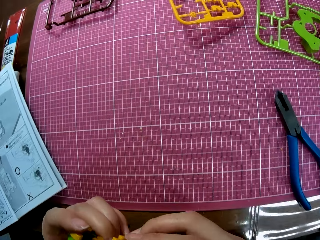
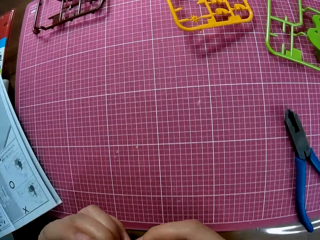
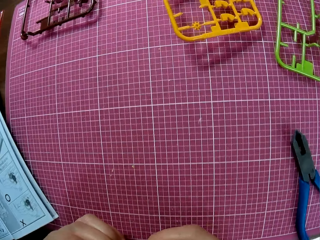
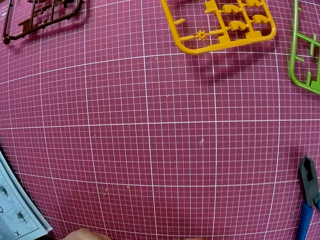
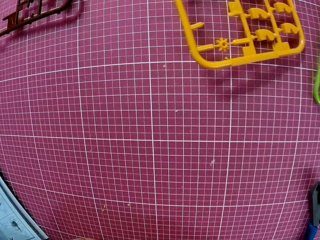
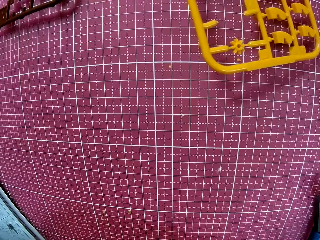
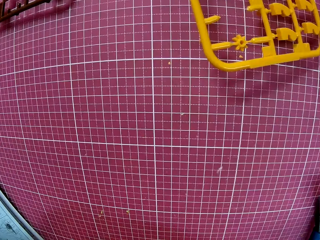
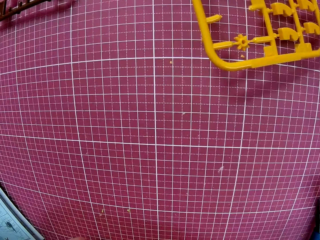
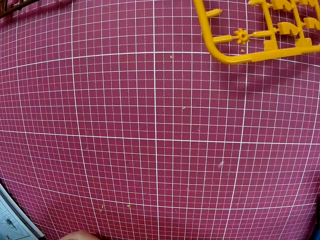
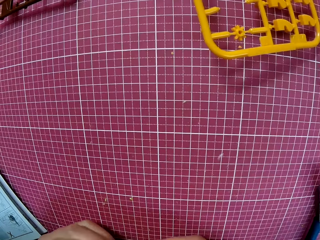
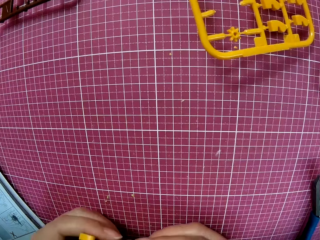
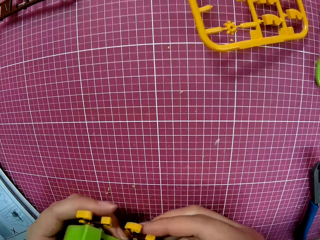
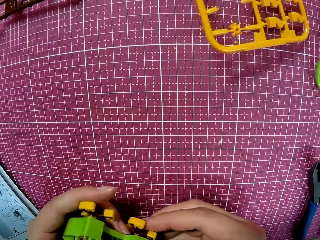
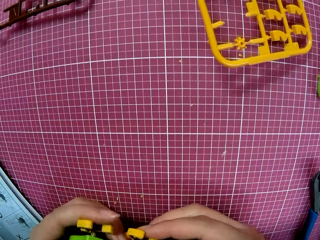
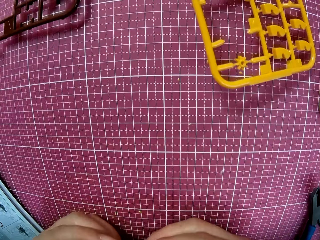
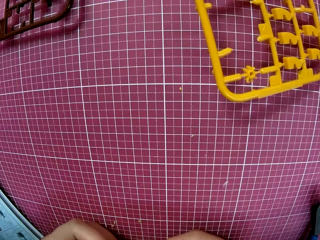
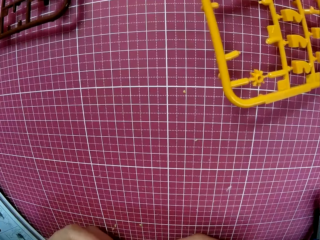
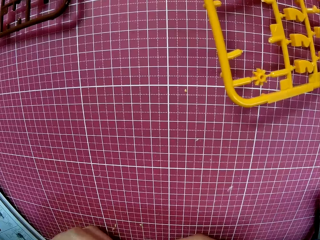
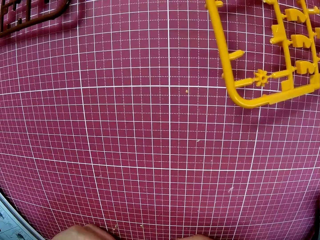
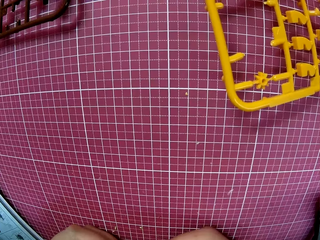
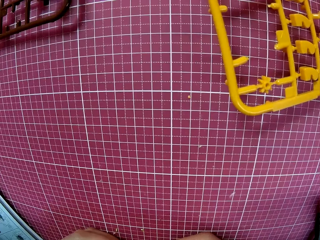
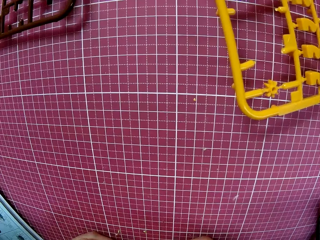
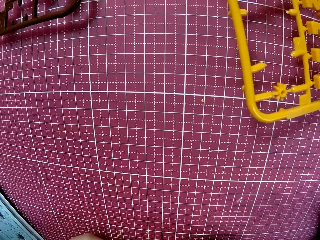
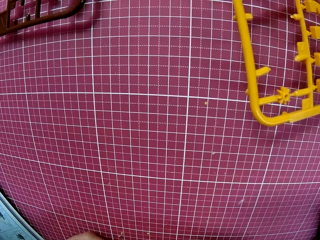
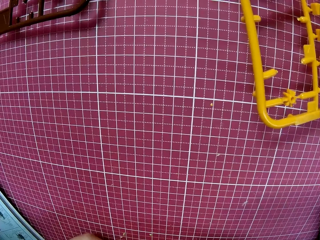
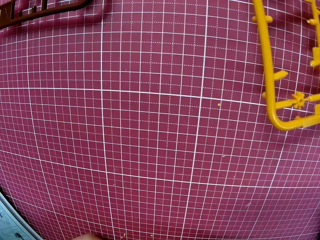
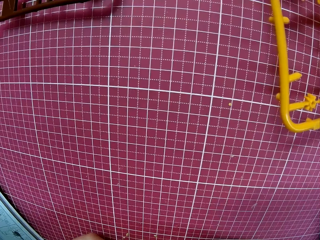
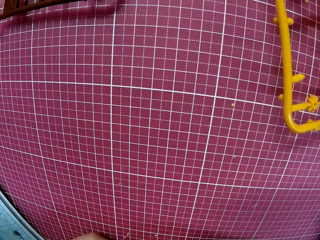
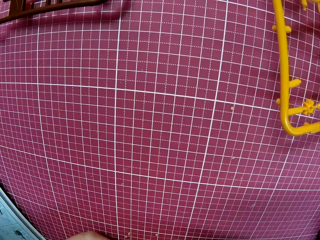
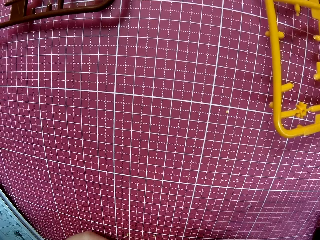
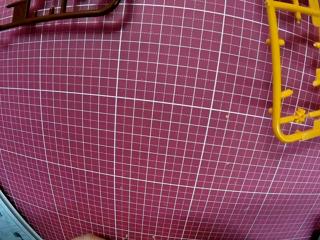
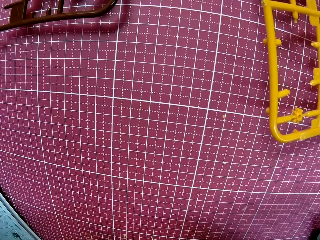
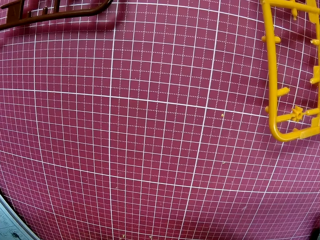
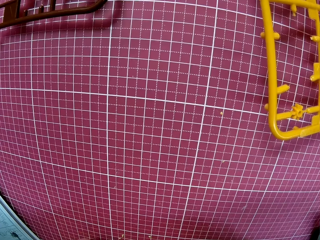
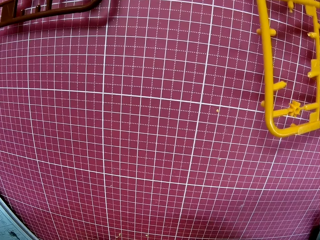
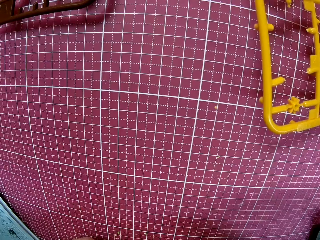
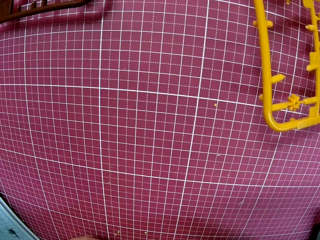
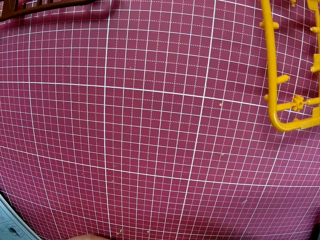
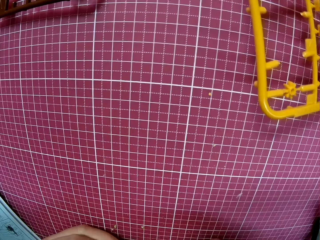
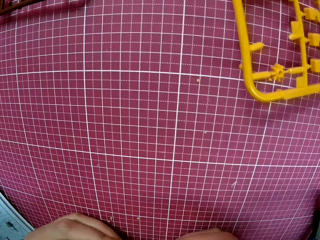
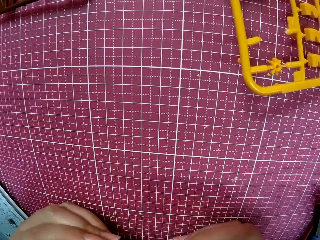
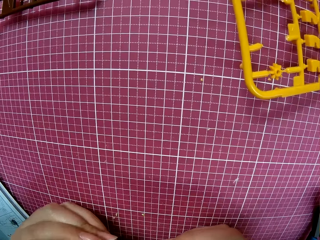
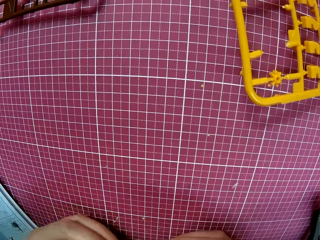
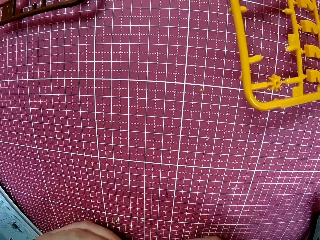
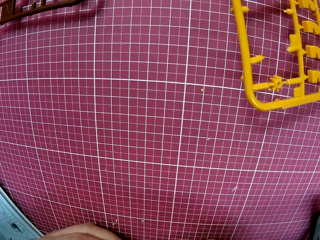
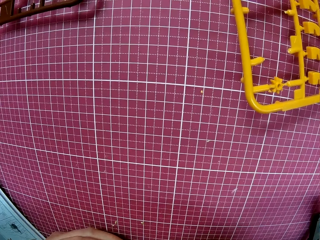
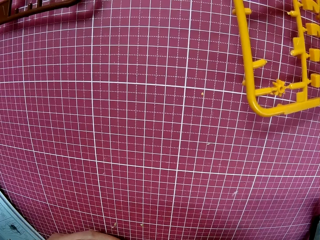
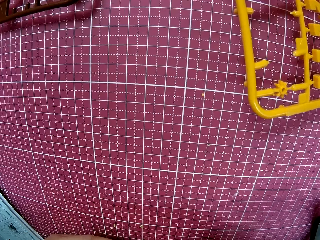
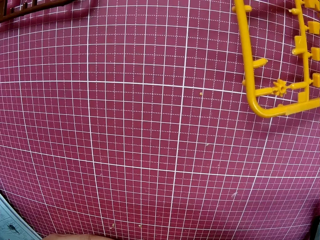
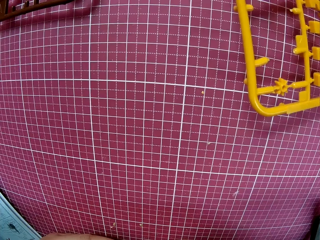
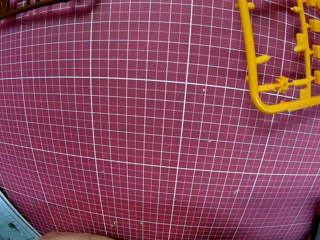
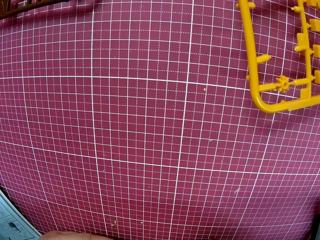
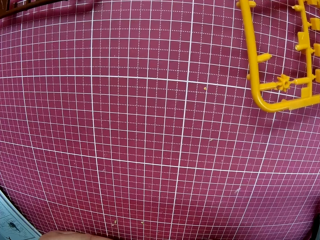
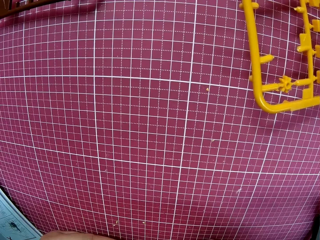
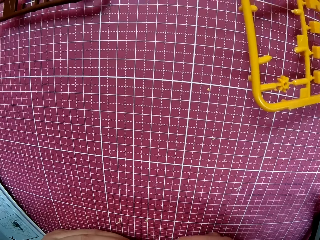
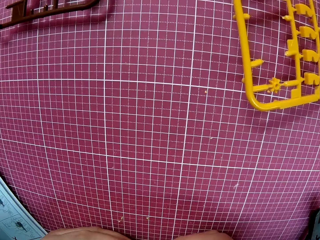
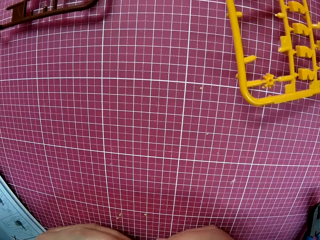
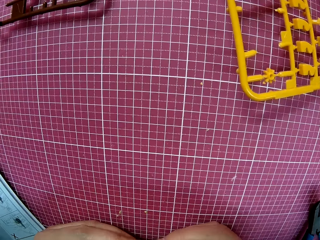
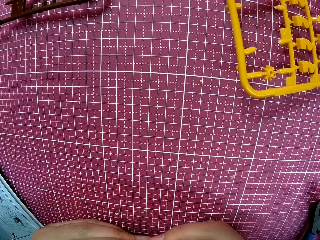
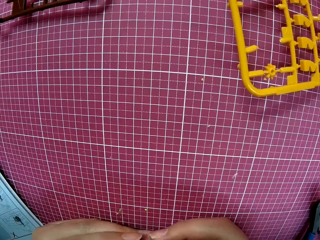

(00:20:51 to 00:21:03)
The camera wearer moves the camera.

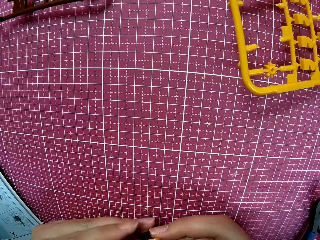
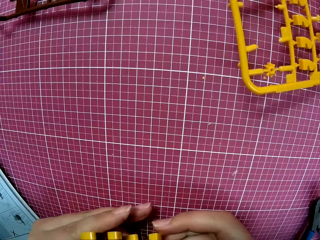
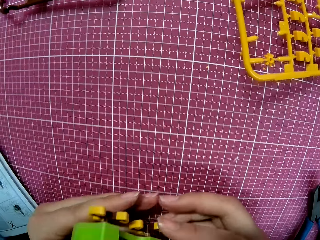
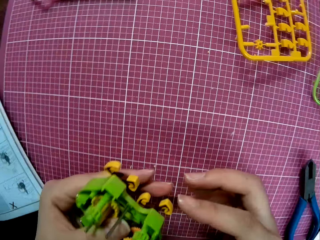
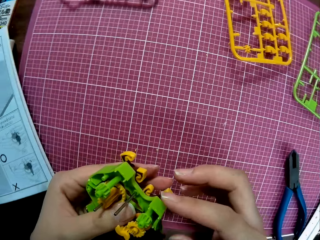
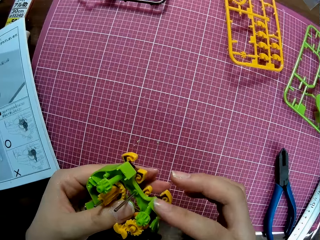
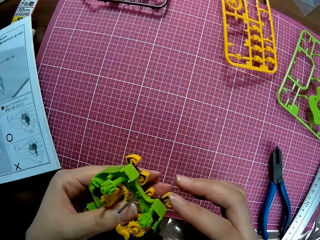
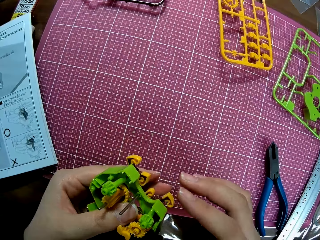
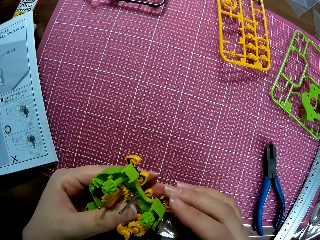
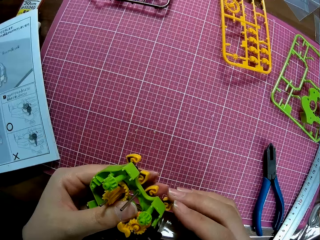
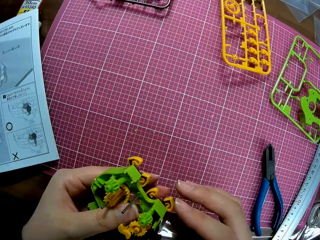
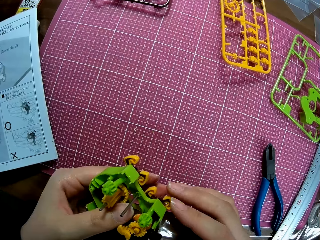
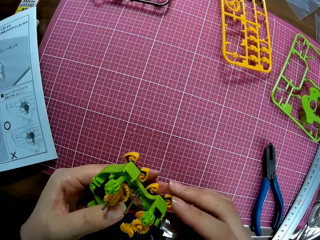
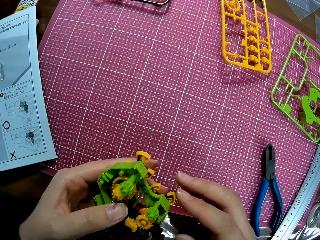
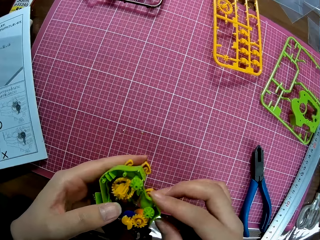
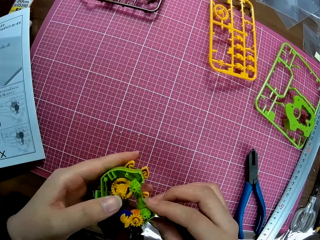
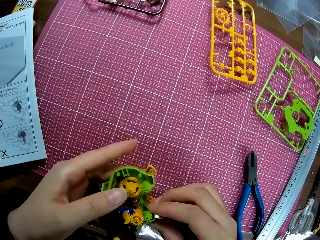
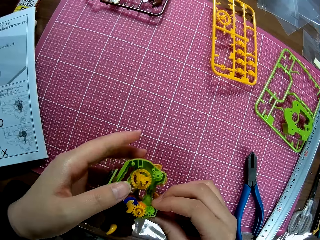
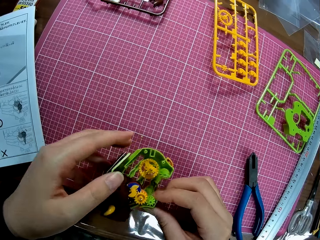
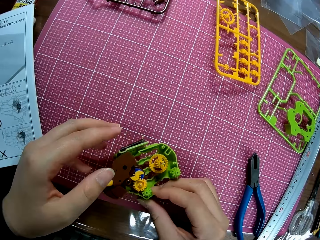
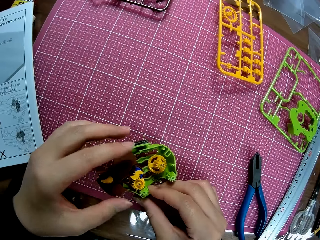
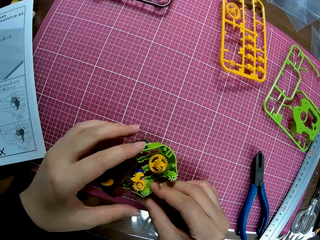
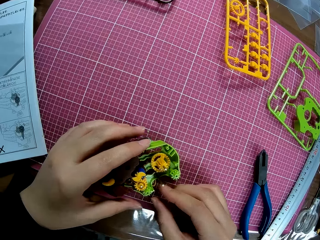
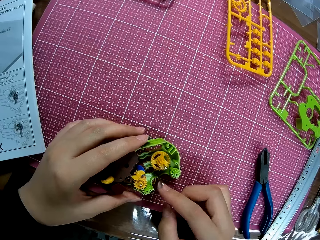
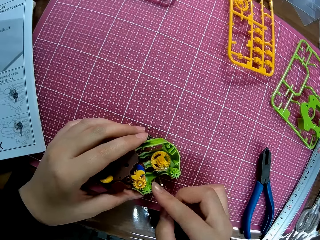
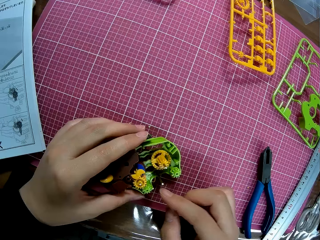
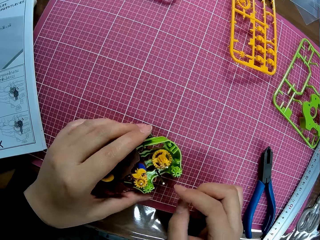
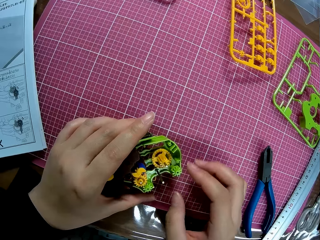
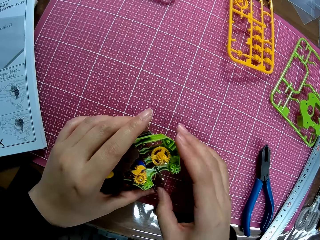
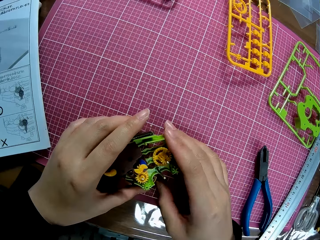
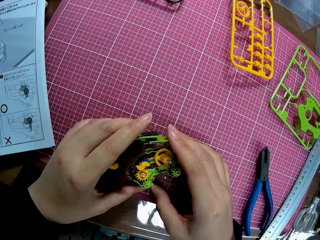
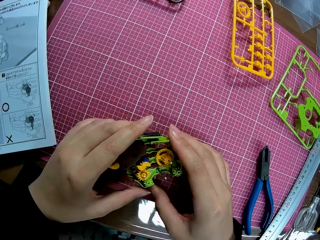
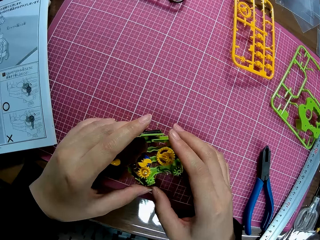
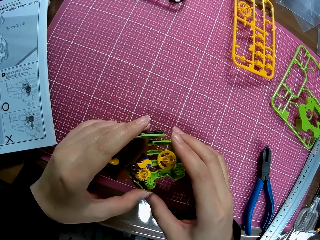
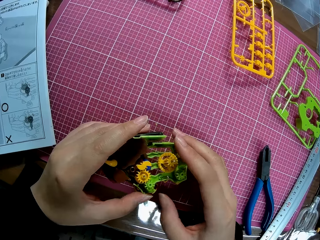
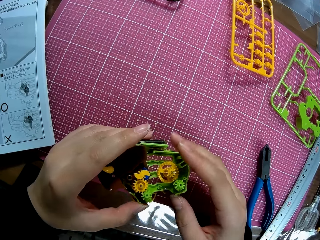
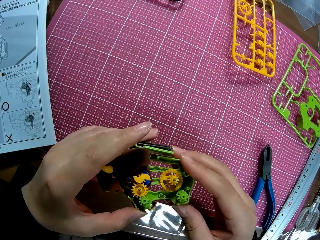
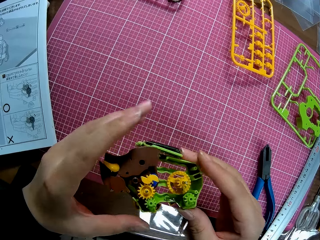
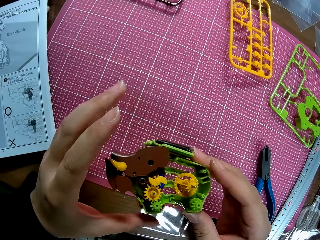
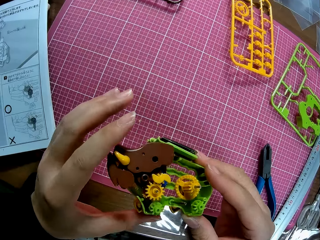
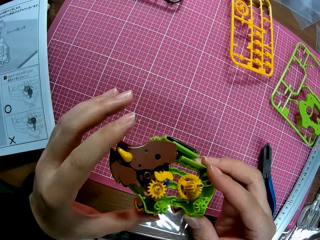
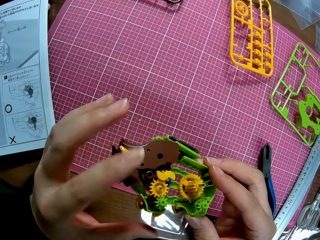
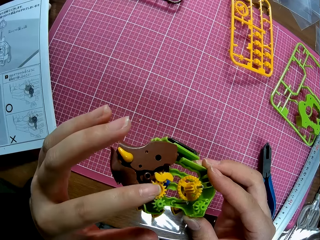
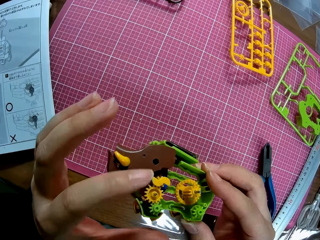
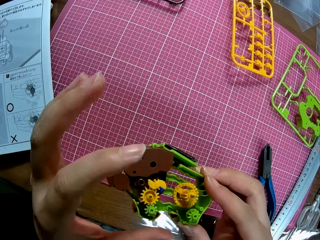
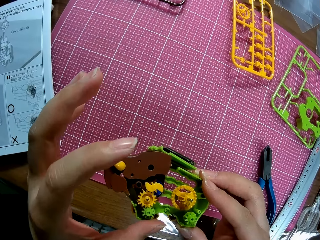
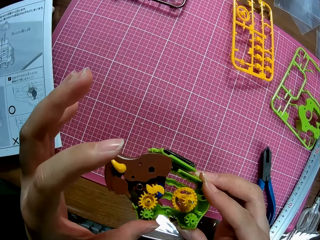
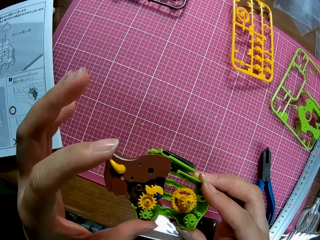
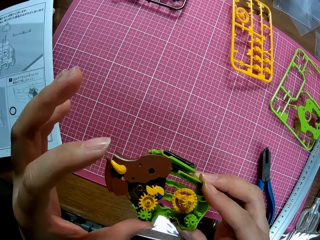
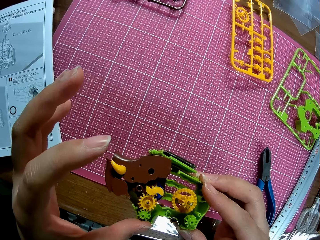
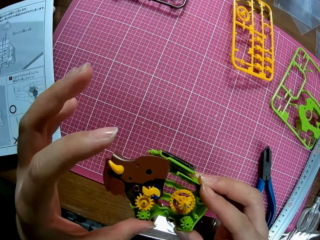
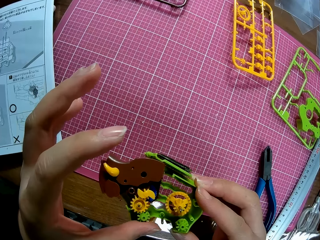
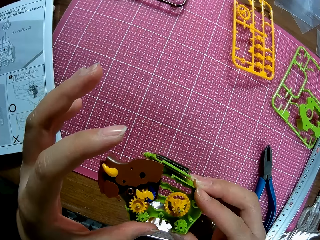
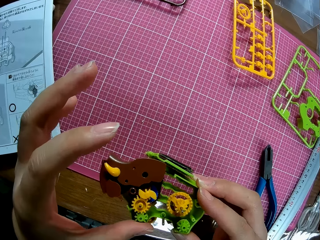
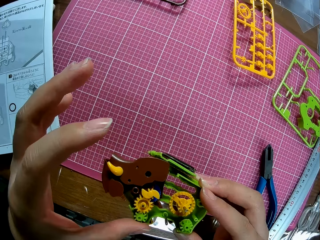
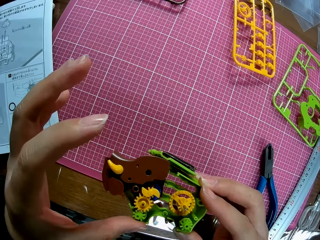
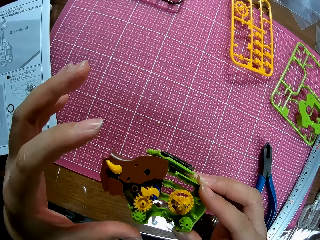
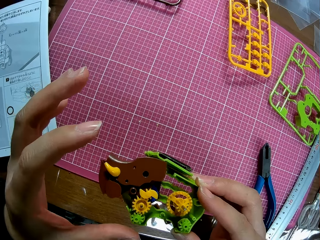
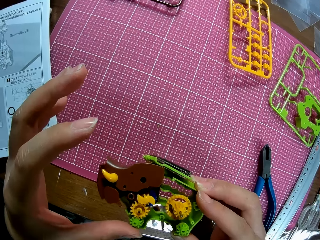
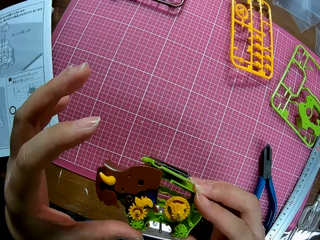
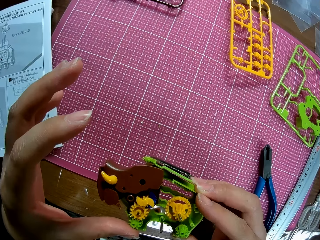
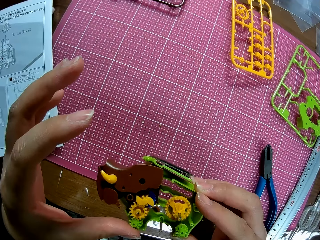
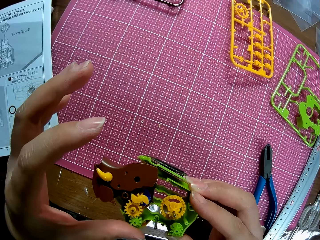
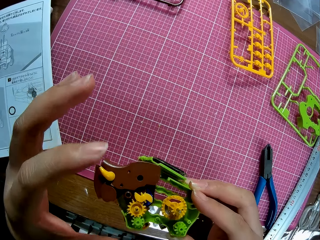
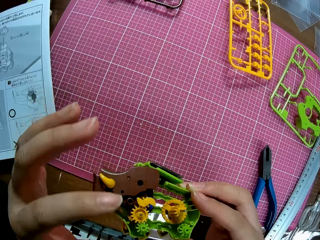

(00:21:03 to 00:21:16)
The camera wearer puts the plastic model of something on the cutting mat. They pick up the plastic model of something from the cutting mat.
